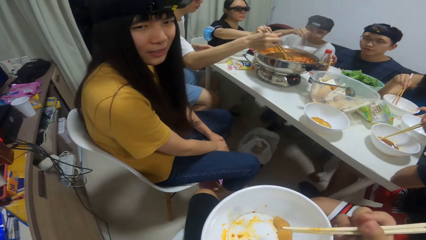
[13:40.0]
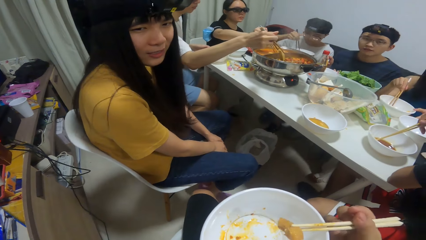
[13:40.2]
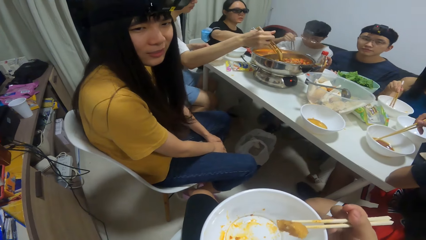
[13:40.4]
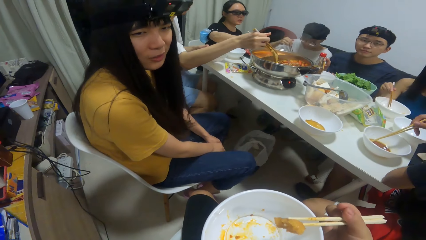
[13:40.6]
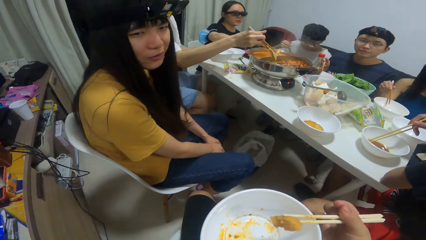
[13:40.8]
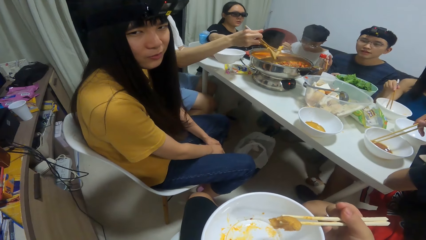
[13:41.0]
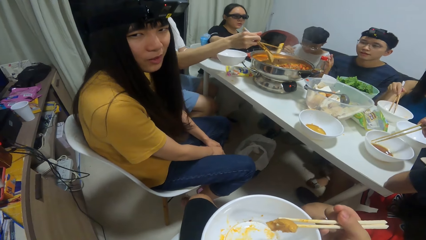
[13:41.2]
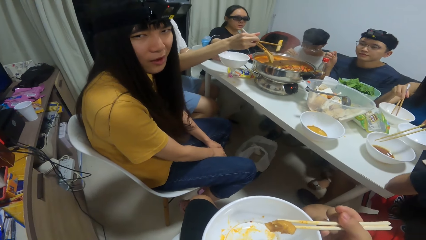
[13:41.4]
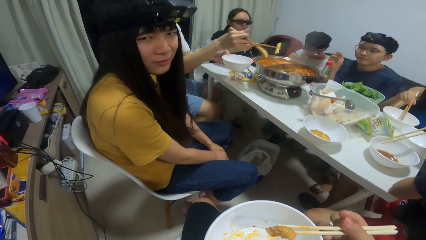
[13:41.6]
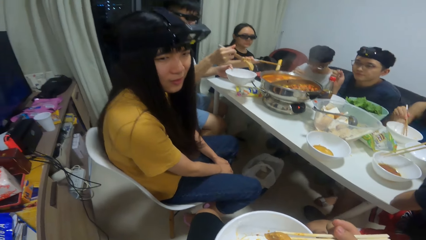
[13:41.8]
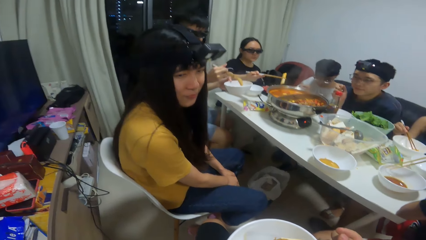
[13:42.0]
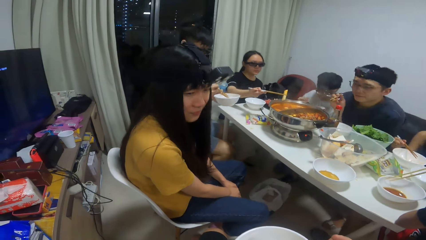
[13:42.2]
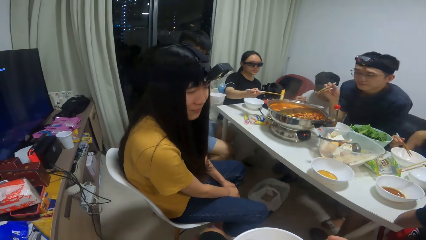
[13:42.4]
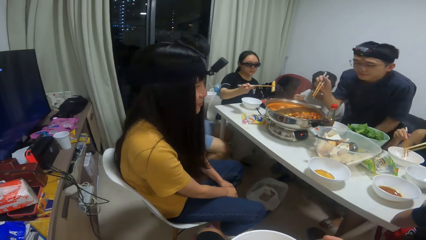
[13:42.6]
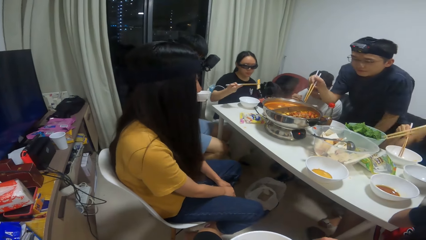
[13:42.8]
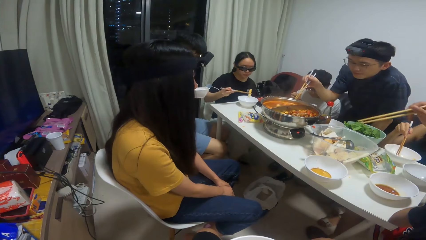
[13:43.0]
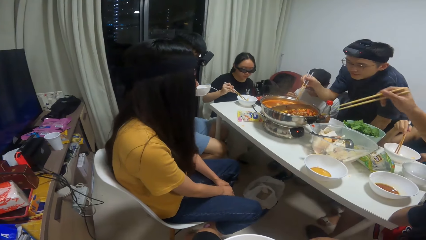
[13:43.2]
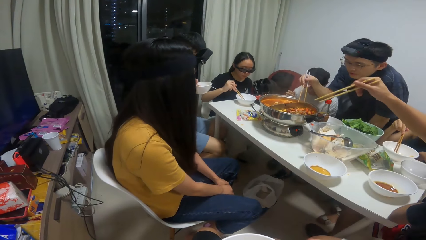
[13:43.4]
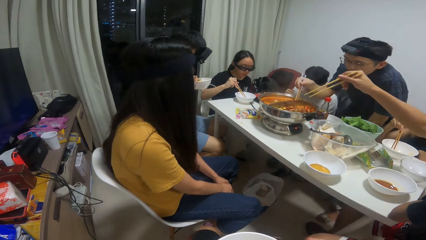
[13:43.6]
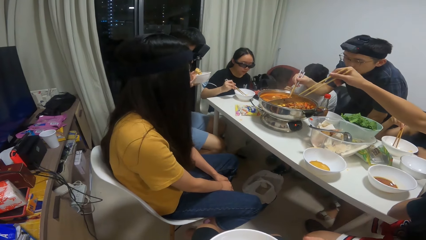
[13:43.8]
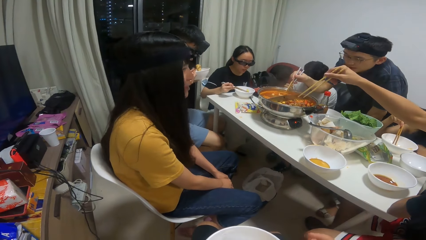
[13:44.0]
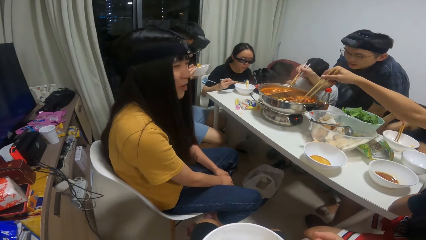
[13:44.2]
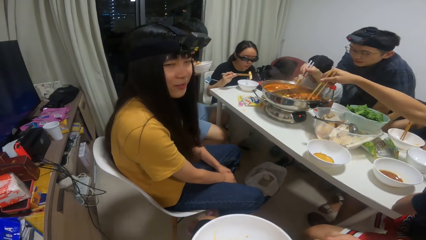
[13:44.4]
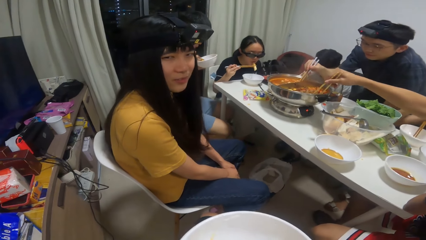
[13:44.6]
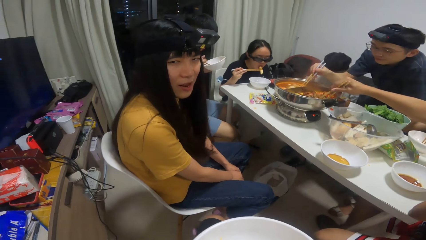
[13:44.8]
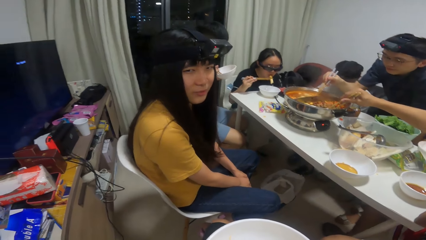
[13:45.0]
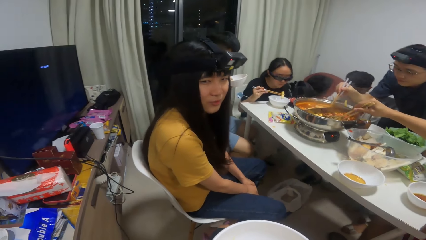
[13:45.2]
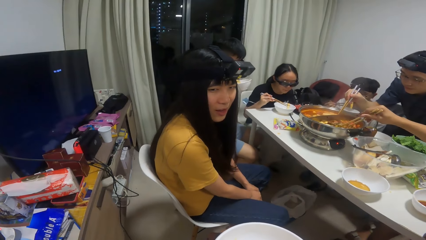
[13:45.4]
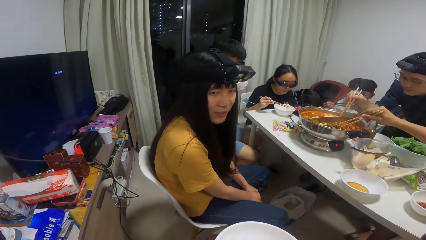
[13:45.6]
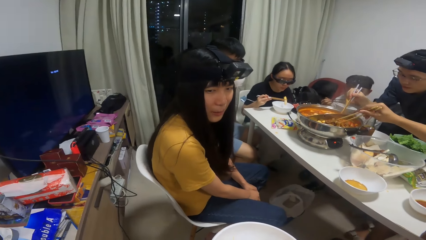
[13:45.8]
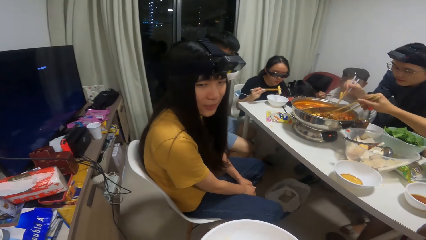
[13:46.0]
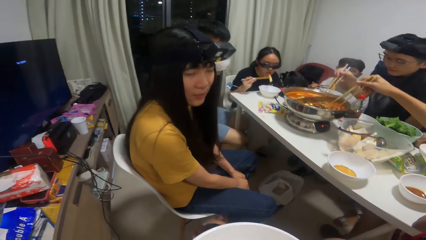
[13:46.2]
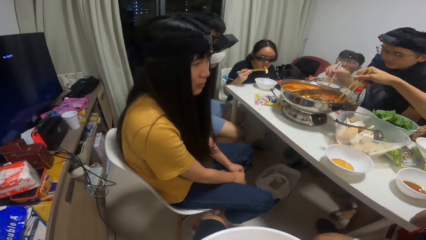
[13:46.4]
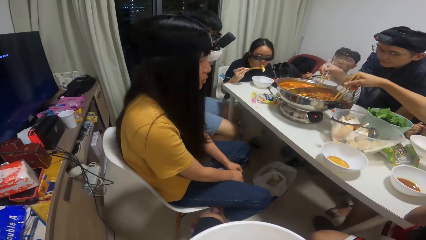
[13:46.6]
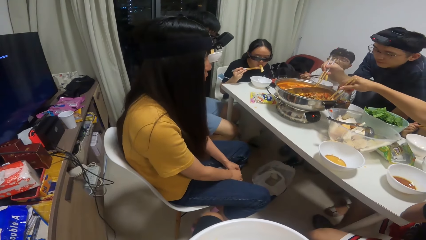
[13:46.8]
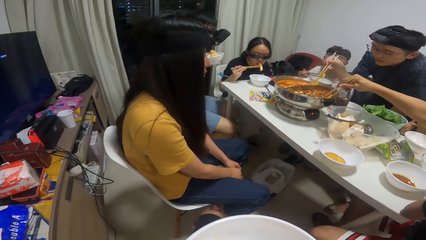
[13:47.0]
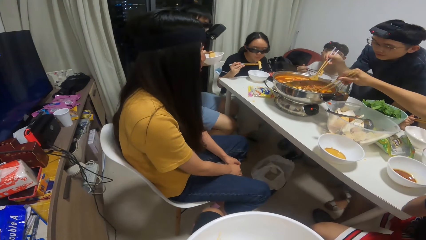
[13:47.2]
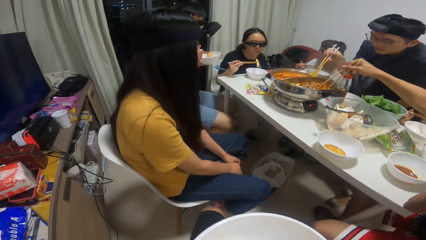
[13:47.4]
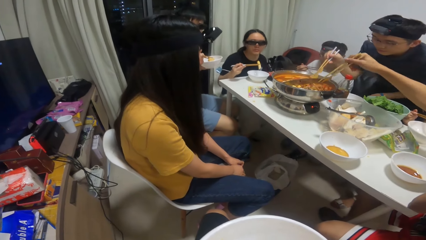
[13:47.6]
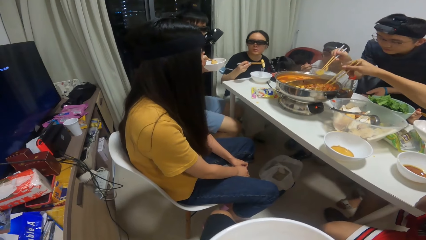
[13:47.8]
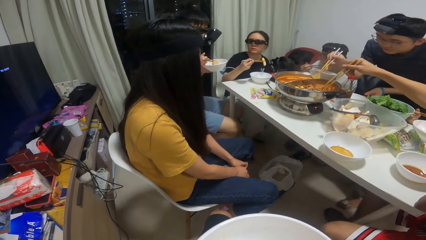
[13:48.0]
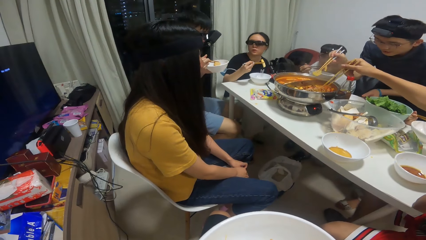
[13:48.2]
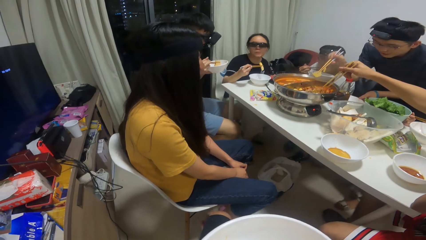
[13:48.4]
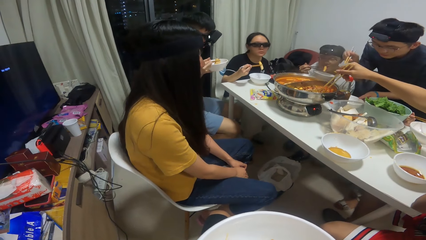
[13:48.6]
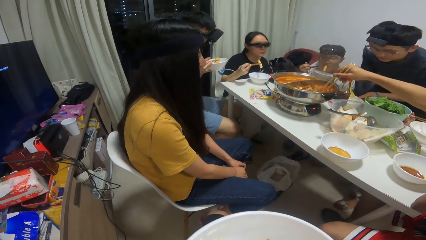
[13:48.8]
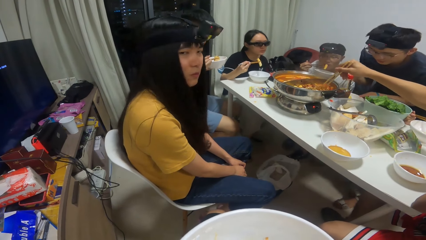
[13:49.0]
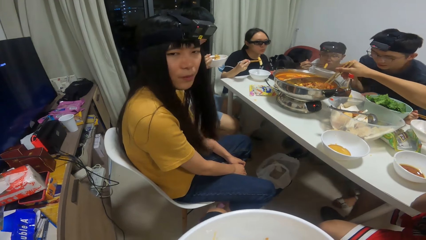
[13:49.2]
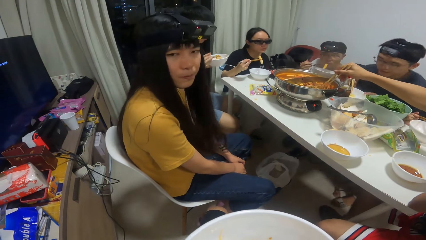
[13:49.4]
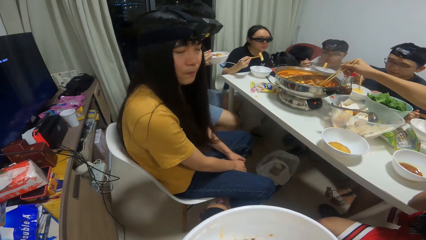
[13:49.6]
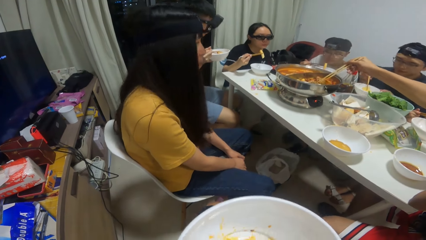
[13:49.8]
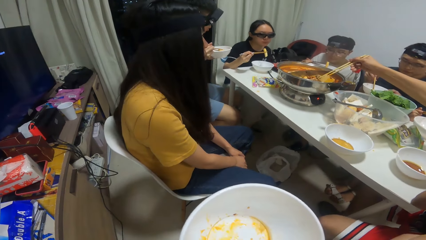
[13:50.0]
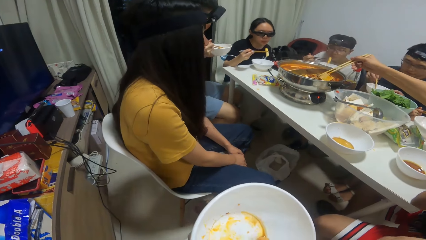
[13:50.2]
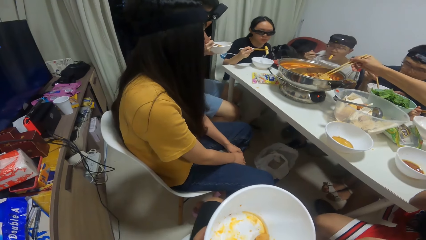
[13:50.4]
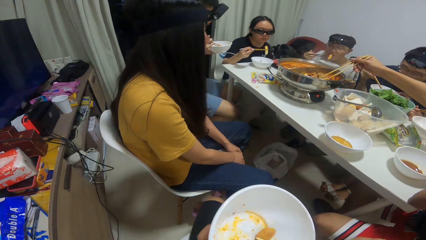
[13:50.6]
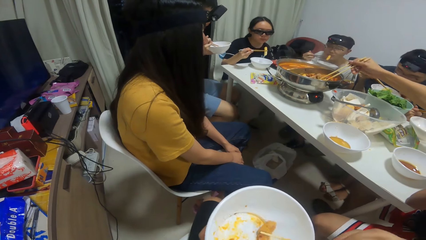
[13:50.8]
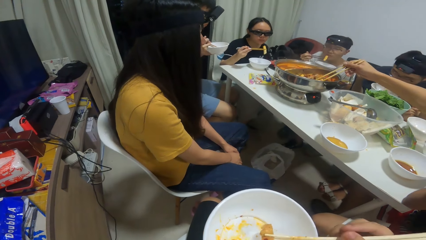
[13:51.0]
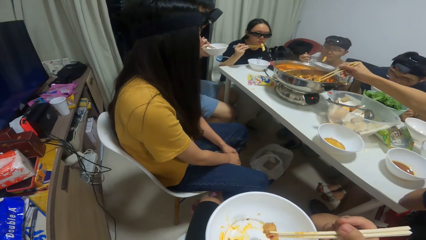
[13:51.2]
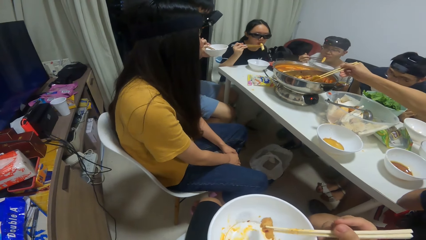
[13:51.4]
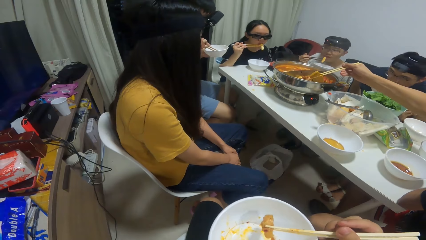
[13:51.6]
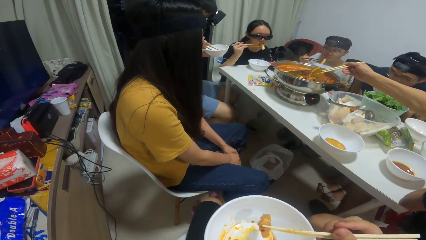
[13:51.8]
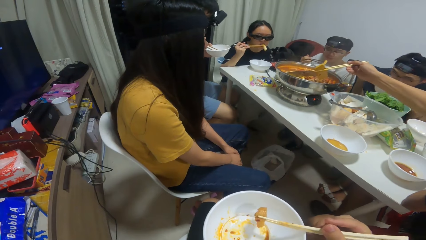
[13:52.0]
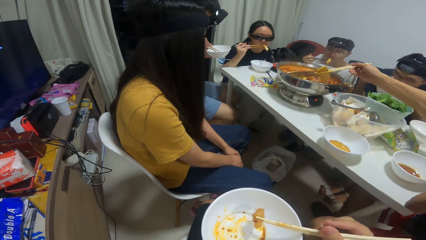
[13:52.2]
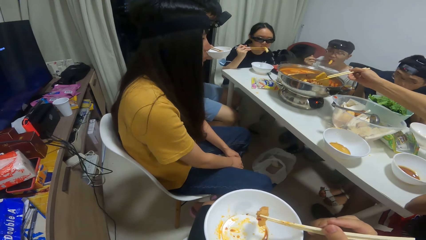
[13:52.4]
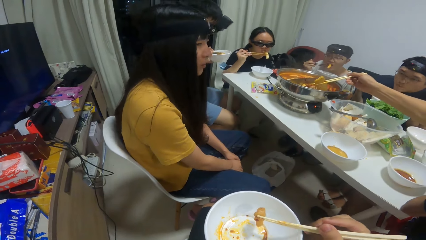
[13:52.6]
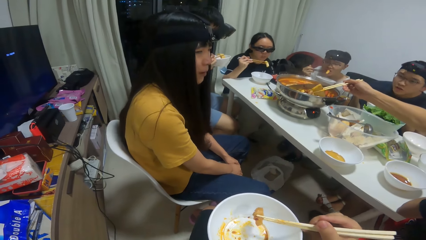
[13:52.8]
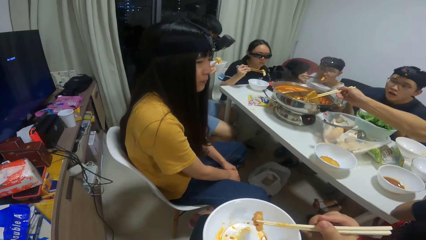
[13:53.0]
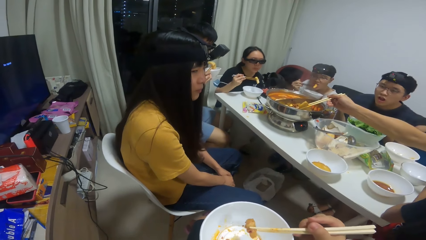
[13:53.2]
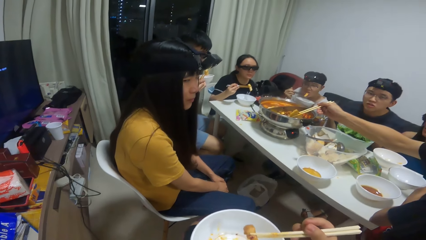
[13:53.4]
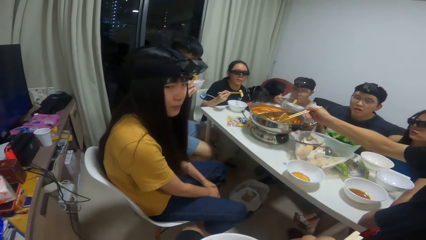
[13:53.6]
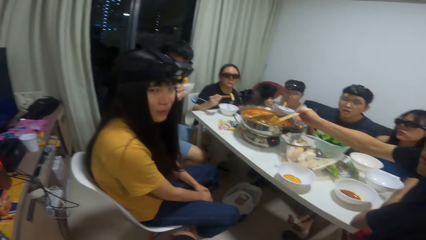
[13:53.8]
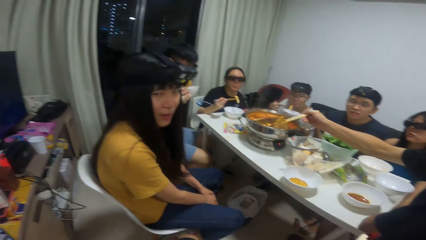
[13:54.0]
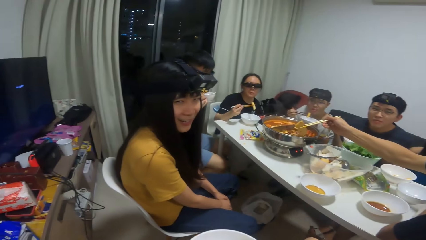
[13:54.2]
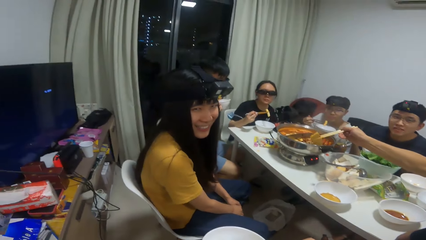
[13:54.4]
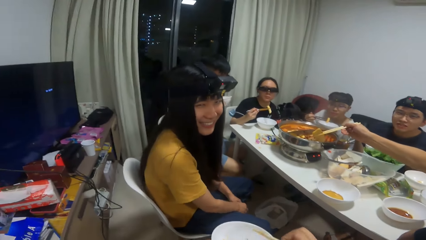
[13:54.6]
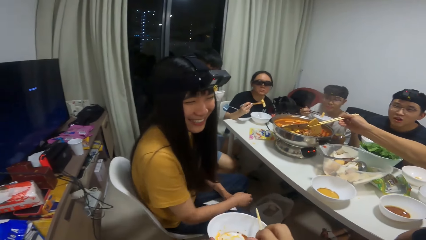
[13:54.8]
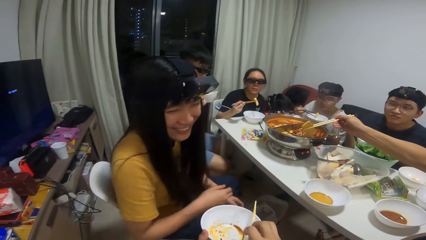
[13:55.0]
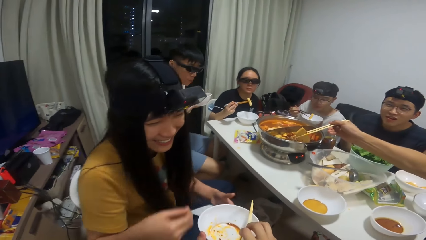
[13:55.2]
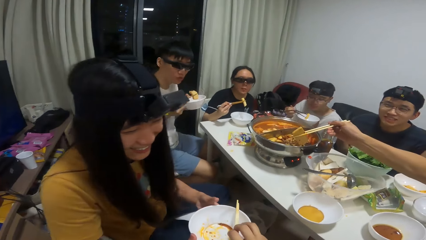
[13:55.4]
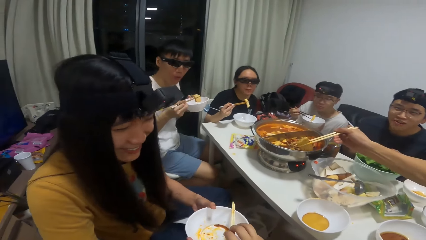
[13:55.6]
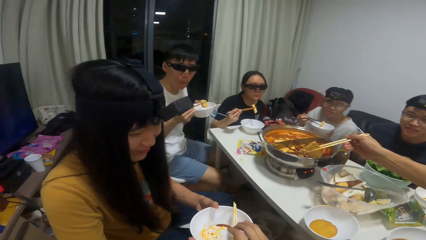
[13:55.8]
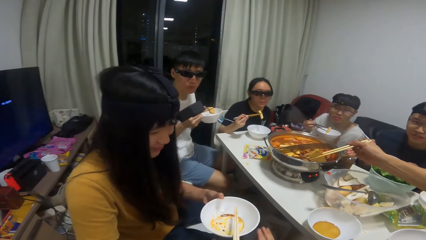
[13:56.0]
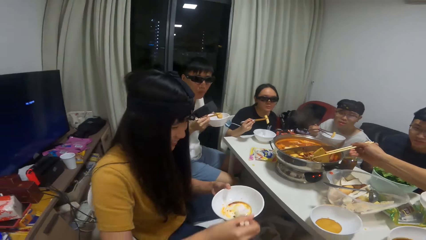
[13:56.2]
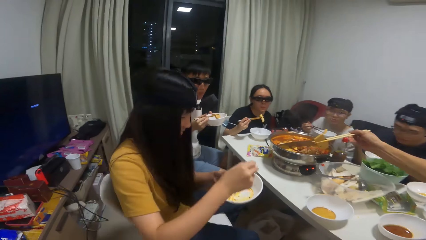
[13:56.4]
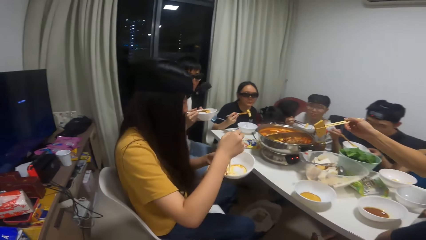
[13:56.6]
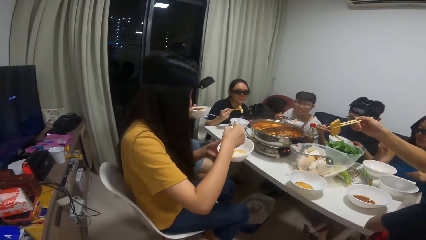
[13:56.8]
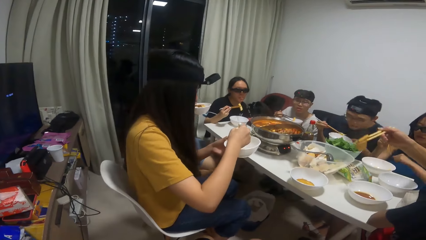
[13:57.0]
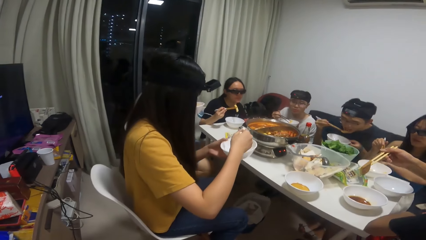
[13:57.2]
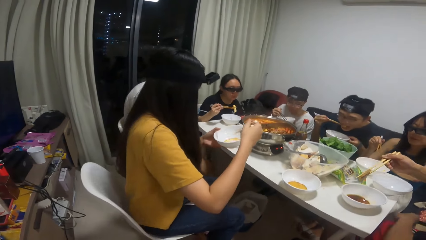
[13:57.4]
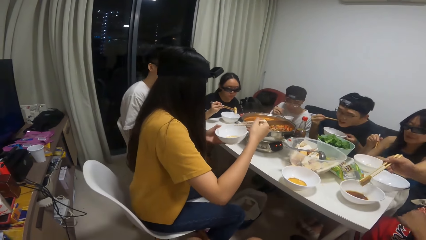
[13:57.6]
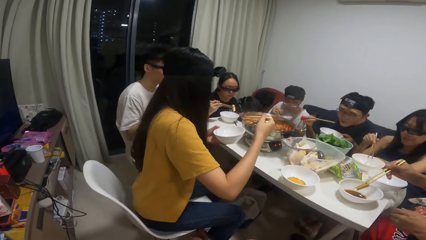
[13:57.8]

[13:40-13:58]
A woman serves food inside the plate on the table with the chopstick in her right hand. The camera wearer talks to a person. A man serves food inside the plate on the table with the chopstick in his right hand. Another woman eats food with the chopstick in her right hand. Another man eats food with the chopstick in his right hand. A third man serves food inside the plate on the table with the chopstick in his right hand. The first woman eats food with the chopstick in her right hand. The second man eats food with the chopstick in his right hand. A third woman eats the food from the plate with the chopstick. A fourth man takes some food from the pot of soup on the table with the chopsticks. A fifth man eats the food from the plate with the chopstick. The fourth man puts the food into the plate on the table. The camera wearer takes the food in the plate with the chopsticks. A sixth man takes some food from the pot of soup on the table with some chopsticks. The camera wearer gives the plate and chopsticks to a fourth woman.
